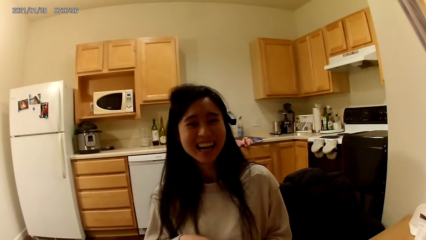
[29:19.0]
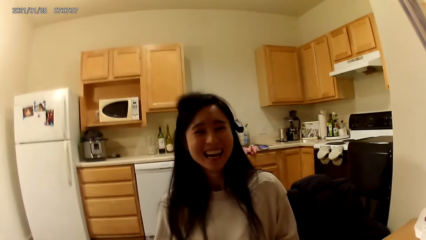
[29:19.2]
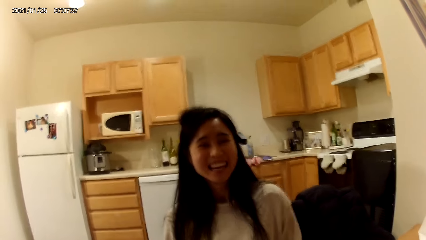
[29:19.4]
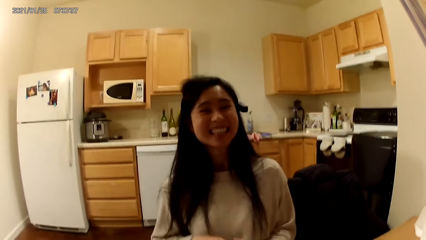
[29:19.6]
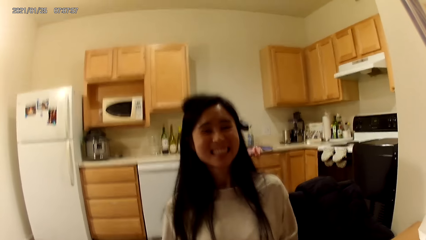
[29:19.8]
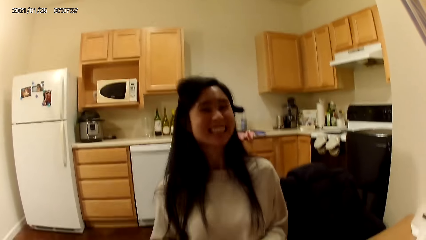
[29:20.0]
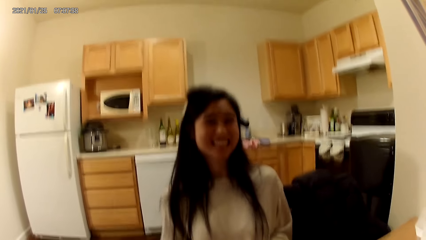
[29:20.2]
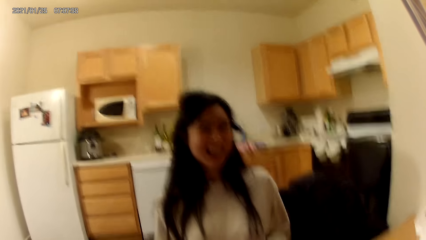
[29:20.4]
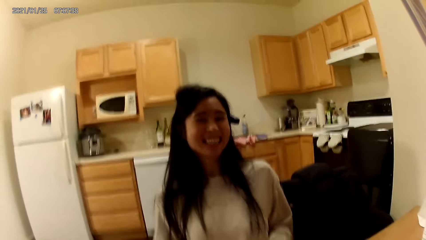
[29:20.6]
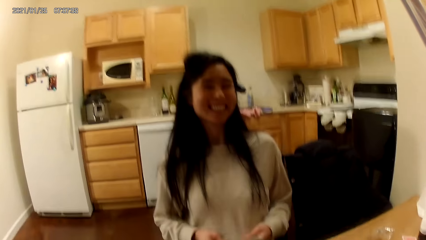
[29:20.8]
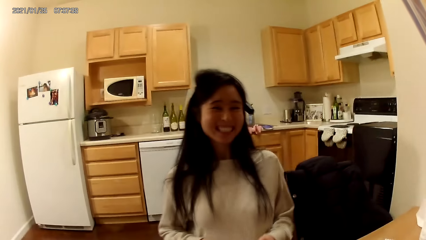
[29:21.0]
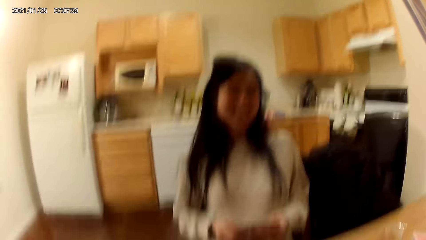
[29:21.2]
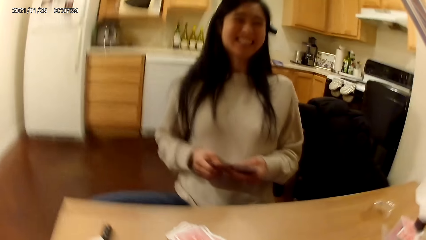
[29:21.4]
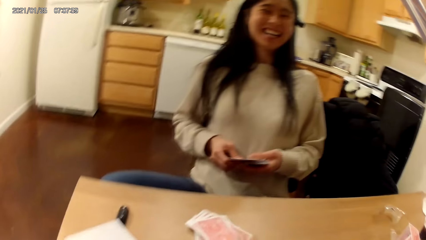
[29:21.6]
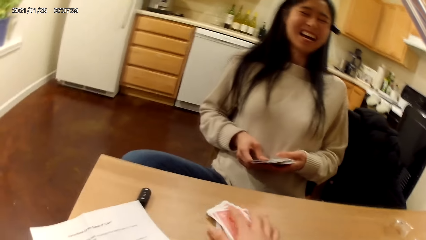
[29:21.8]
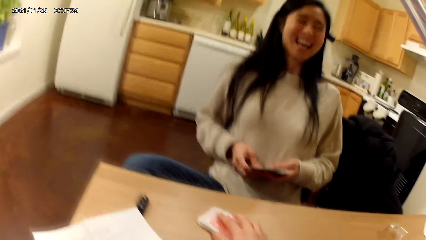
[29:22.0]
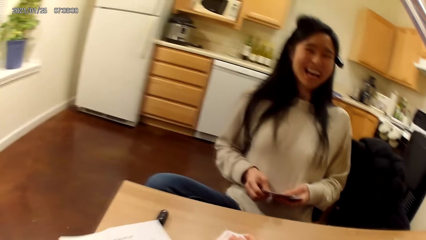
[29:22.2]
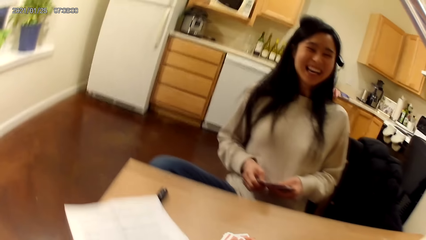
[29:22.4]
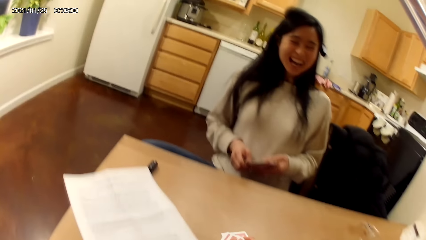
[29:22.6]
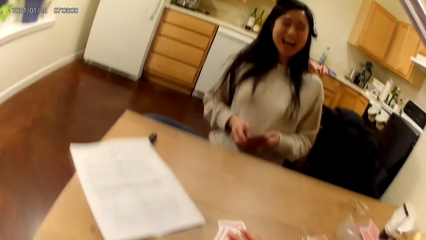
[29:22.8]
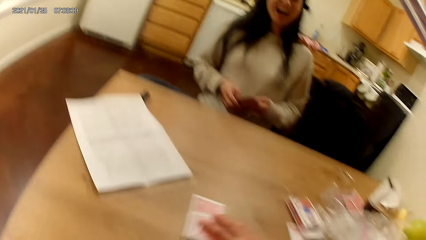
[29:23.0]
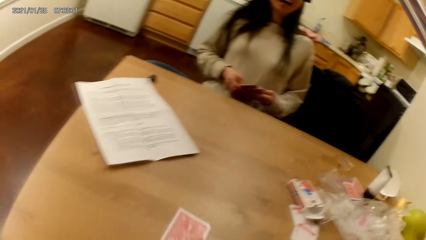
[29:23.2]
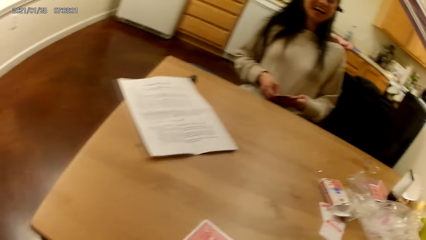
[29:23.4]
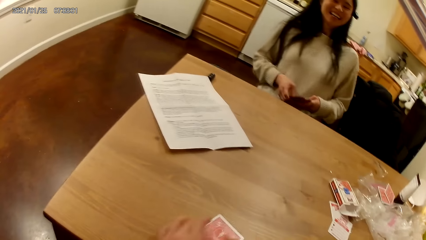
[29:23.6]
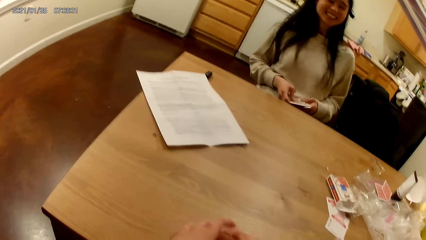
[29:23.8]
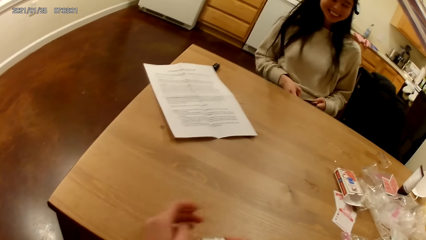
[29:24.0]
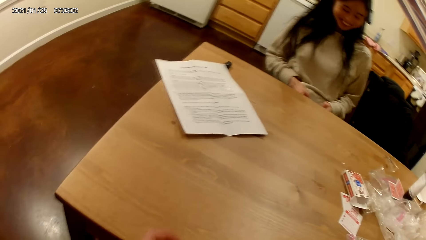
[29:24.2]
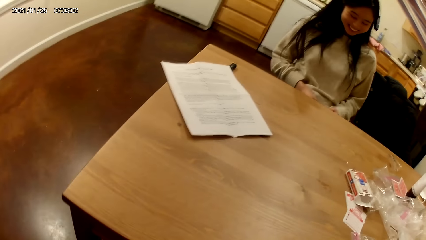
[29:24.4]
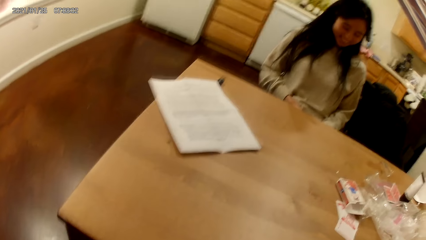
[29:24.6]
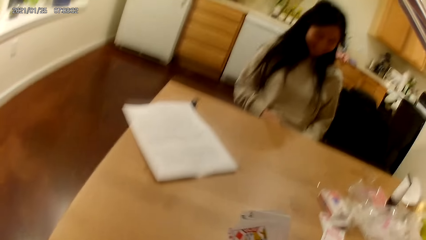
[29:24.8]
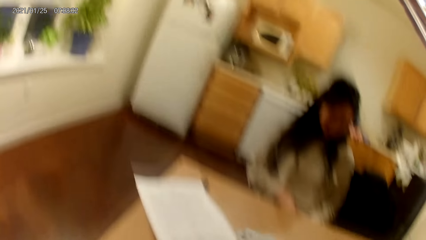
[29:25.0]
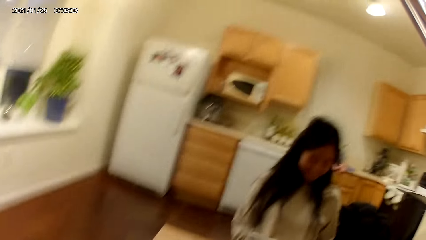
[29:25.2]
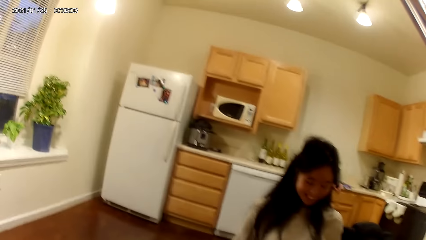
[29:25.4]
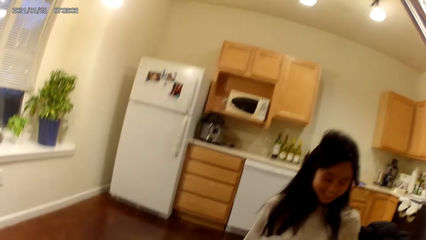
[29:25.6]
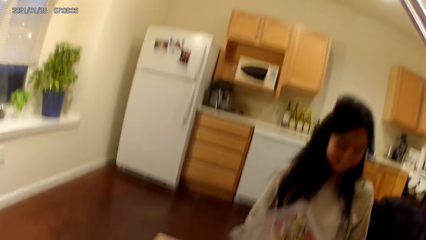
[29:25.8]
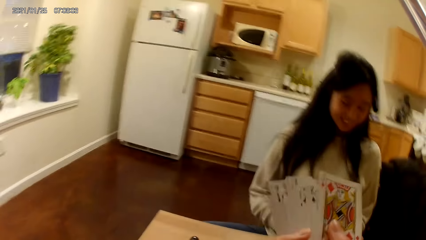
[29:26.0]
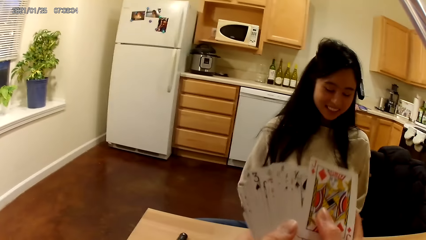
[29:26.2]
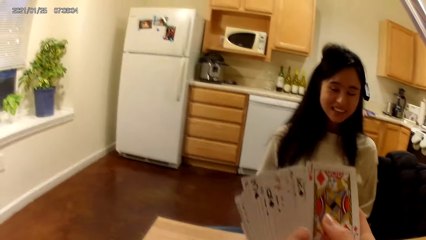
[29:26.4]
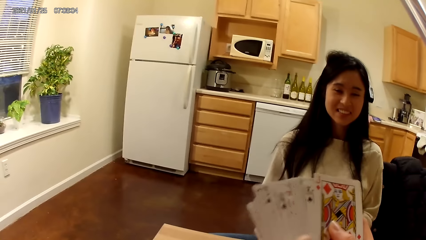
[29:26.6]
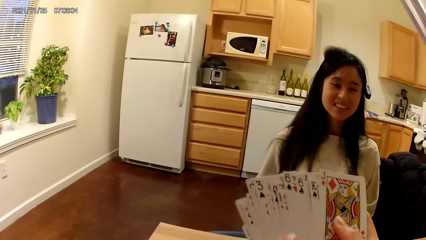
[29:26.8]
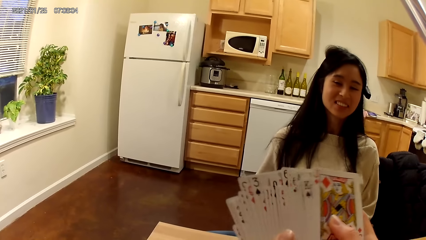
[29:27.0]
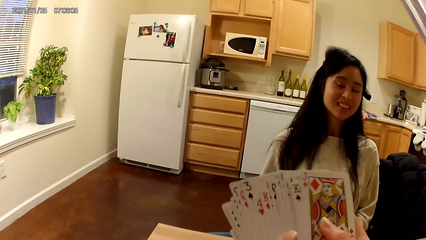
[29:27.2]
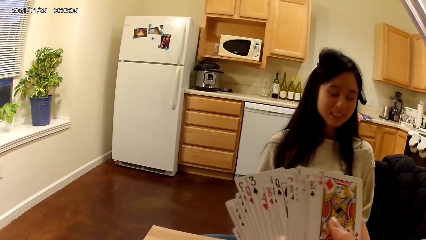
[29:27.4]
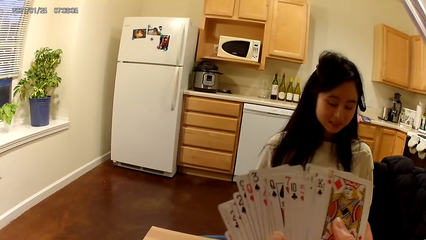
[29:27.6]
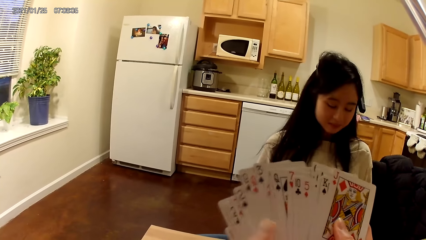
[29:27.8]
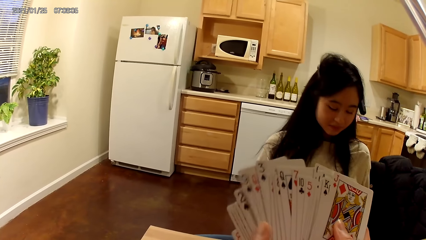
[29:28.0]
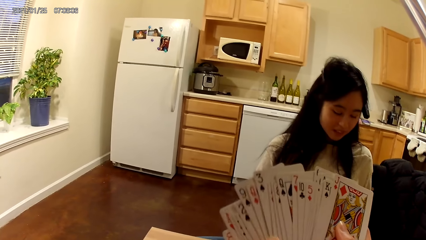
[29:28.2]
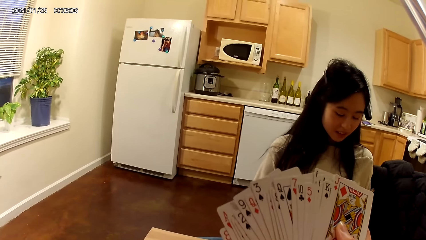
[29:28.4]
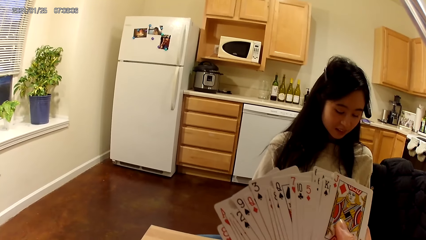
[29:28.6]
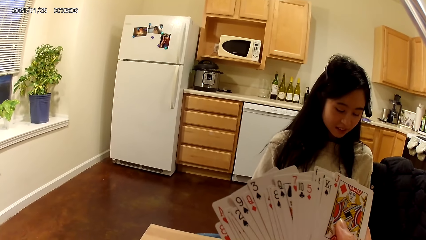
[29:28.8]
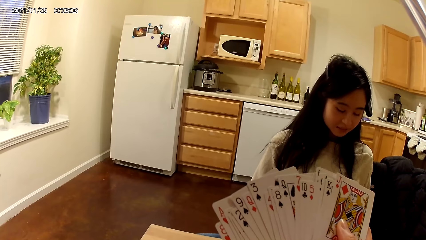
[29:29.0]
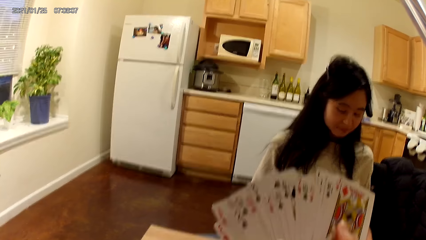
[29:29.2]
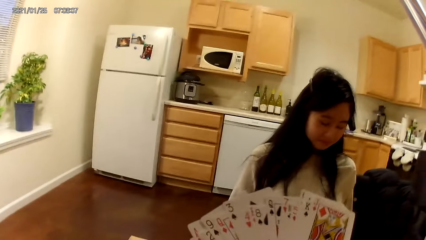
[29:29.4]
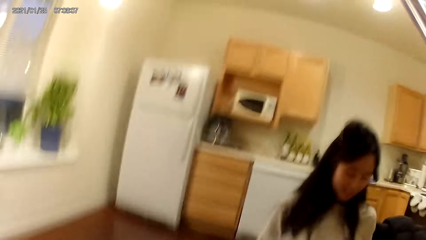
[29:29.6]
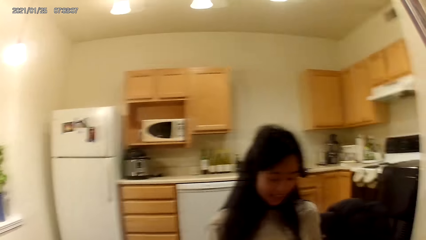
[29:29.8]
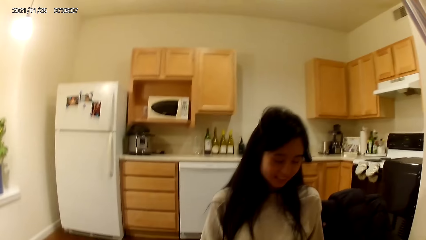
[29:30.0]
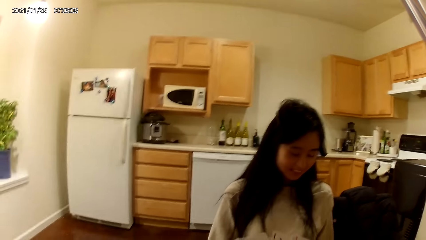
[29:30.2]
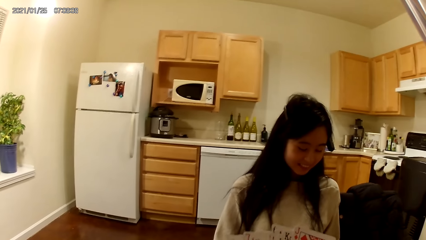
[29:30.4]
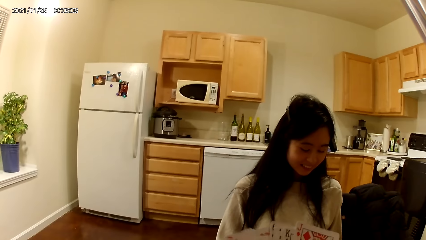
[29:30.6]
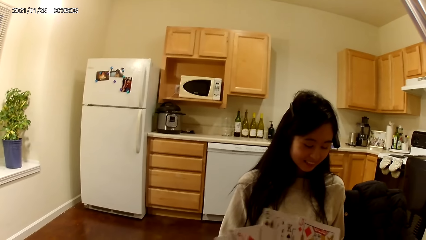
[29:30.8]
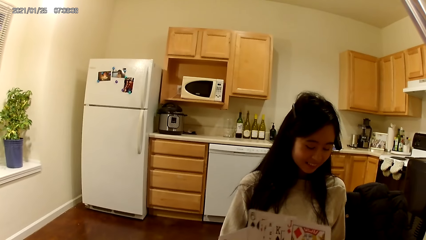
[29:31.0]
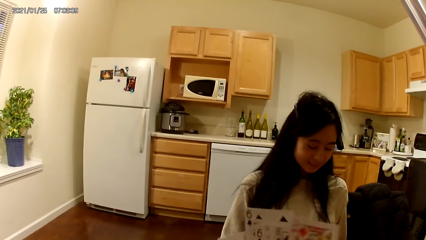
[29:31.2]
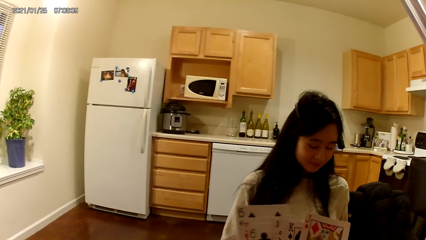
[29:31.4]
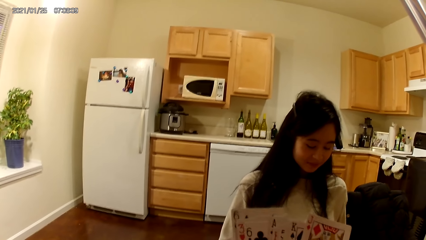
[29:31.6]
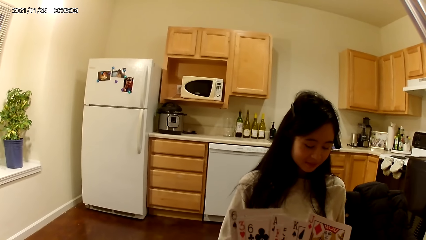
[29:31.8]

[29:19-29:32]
The camera wearer picks another set of cards from the dining table with her right hand. She moves the playing cards on the table with a hand. She holds the cards in her hands.

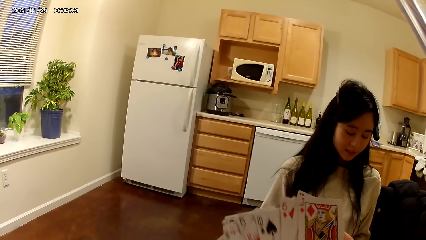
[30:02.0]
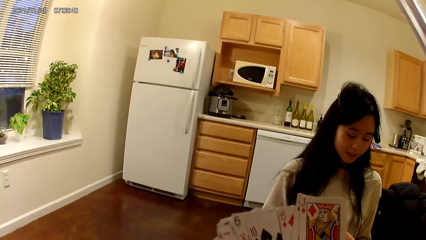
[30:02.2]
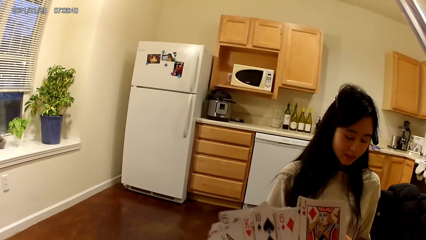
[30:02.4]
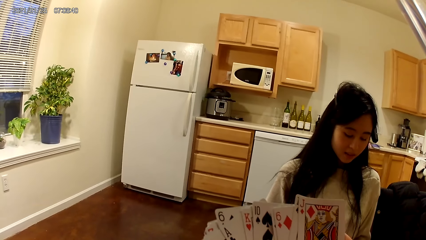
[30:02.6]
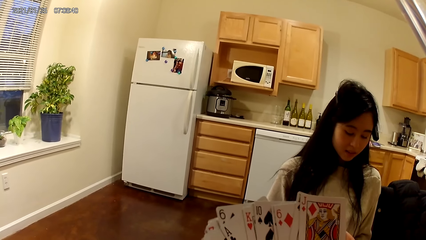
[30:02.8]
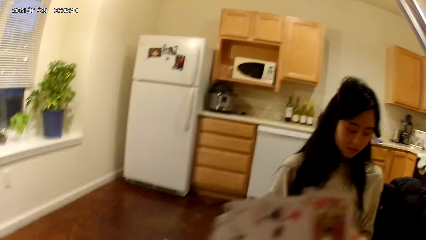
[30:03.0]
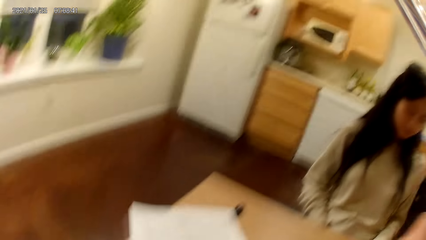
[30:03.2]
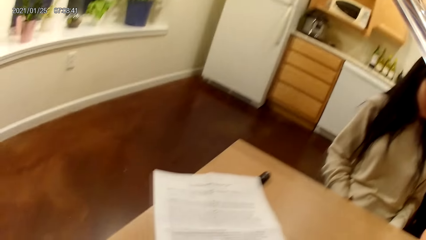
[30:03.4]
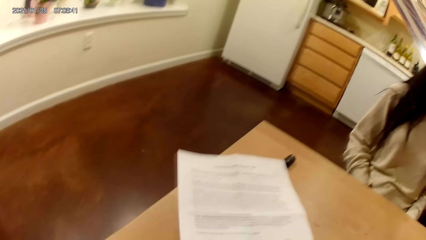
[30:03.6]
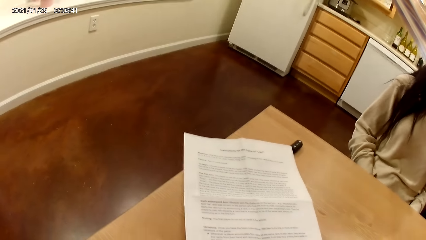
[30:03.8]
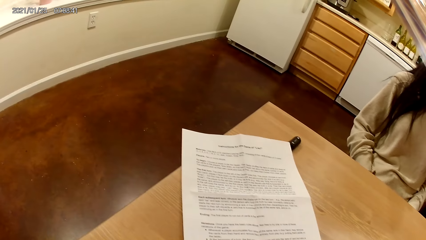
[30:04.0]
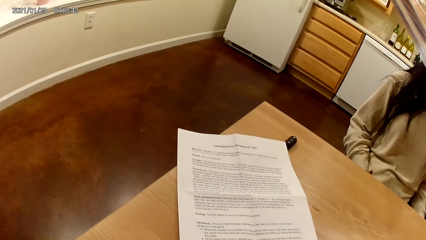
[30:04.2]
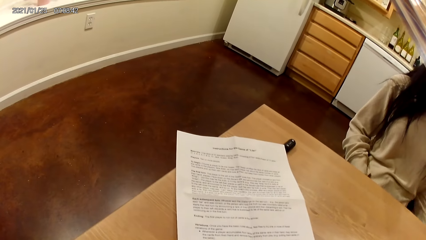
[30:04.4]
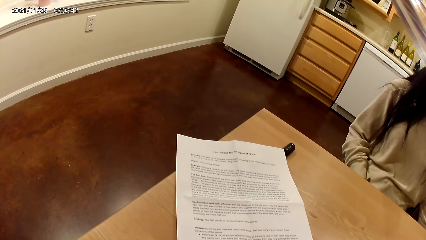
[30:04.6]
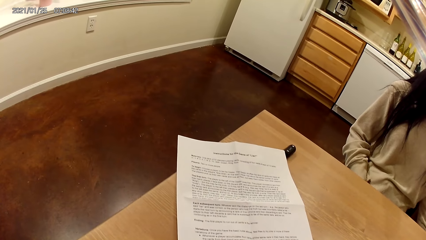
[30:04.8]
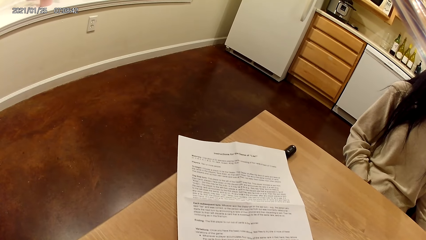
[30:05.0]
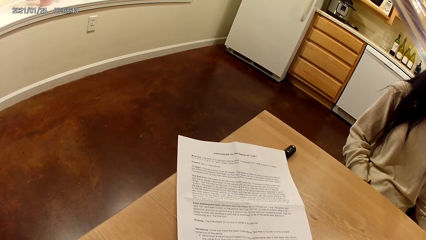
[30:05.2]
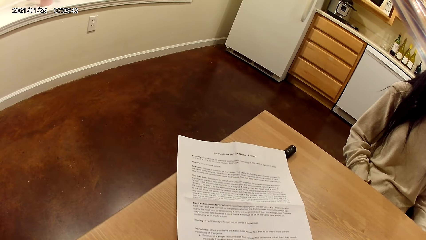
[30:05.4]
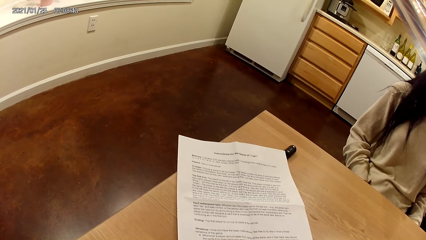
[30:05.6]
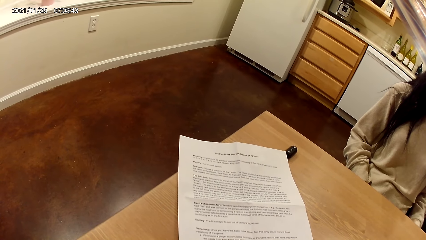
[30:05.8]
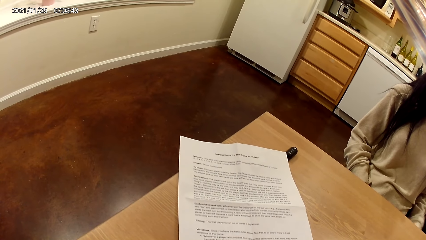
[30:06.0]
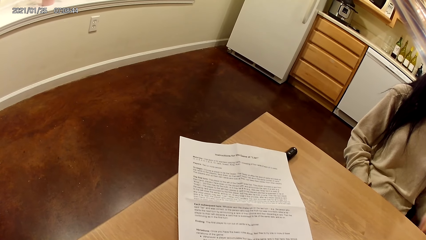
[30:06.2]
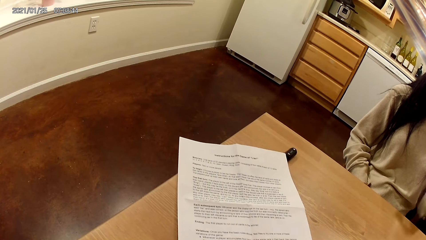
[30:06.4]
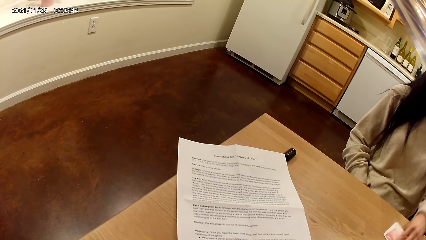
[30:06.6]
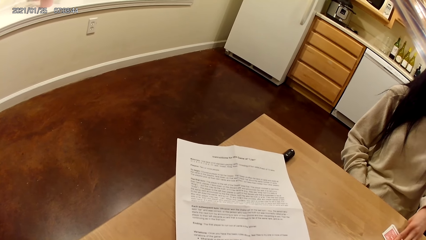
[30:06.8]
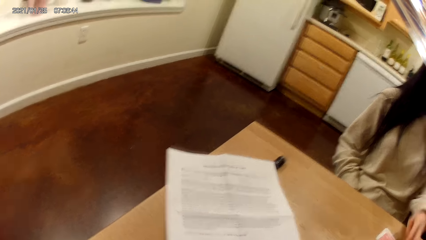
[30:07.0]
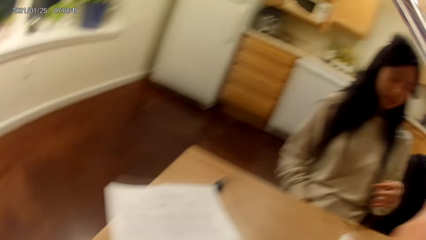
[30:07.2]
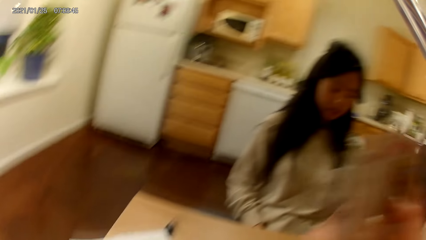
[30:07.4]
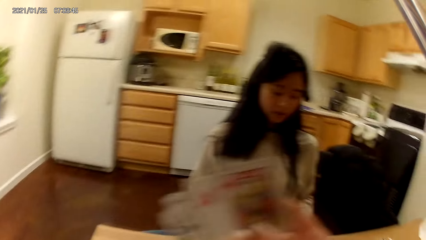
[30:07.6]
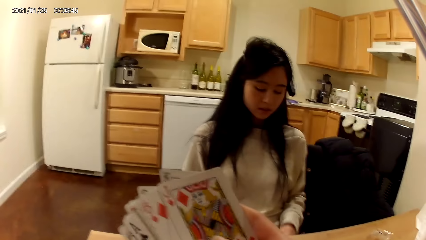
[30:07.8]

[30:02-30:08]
The camera wearer reads on a piece of paper. A woman moves a hand. She puts playing cards on a table.
